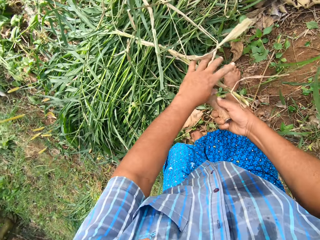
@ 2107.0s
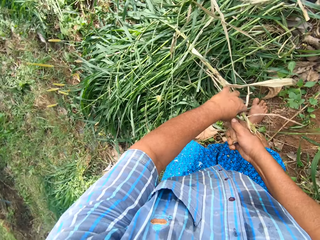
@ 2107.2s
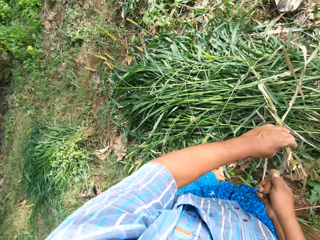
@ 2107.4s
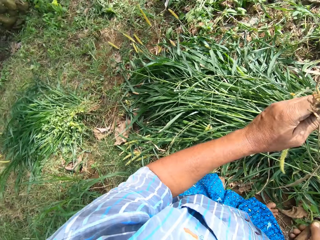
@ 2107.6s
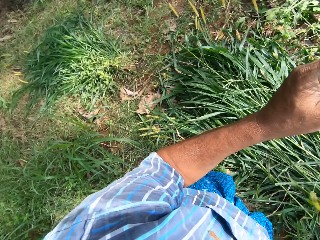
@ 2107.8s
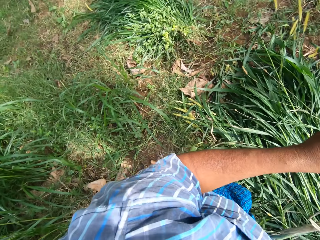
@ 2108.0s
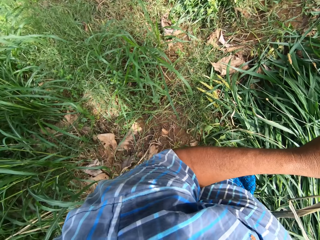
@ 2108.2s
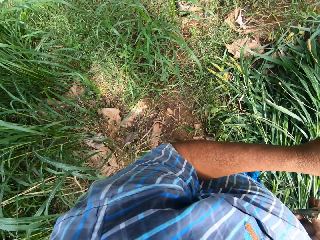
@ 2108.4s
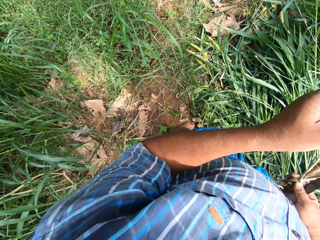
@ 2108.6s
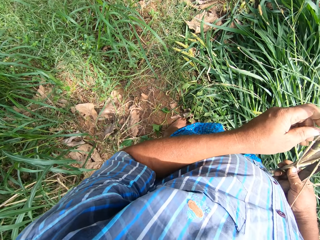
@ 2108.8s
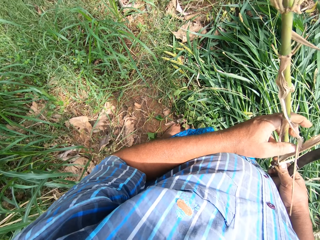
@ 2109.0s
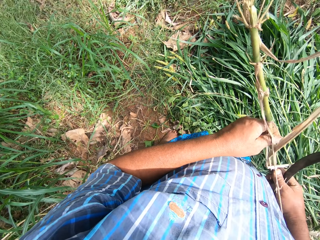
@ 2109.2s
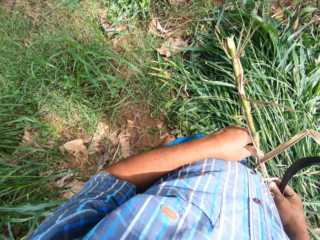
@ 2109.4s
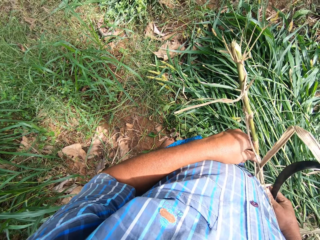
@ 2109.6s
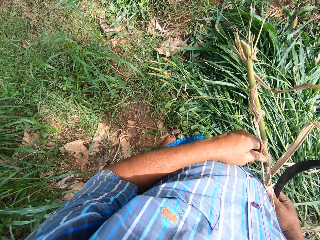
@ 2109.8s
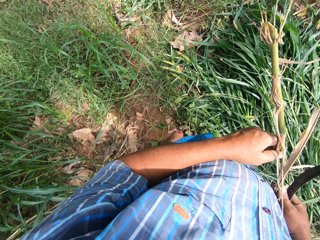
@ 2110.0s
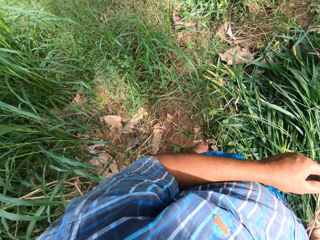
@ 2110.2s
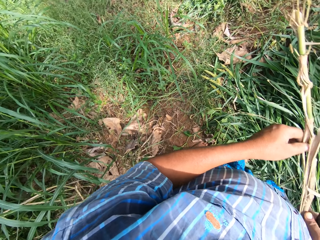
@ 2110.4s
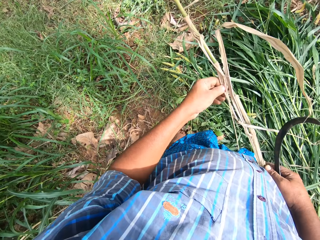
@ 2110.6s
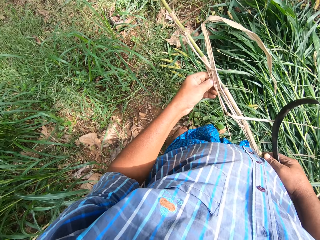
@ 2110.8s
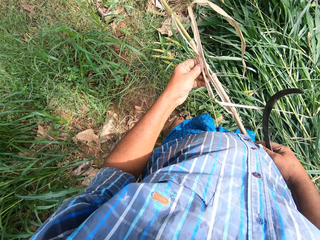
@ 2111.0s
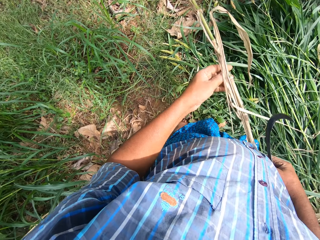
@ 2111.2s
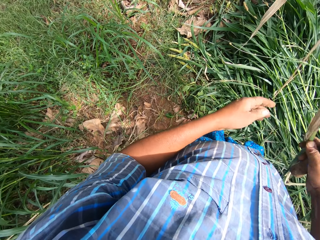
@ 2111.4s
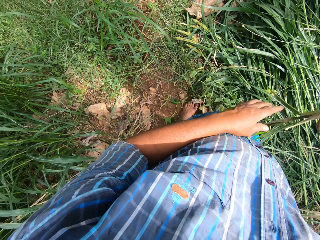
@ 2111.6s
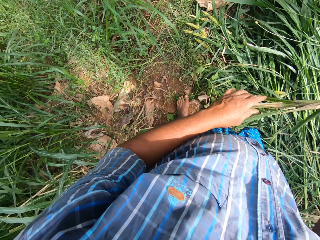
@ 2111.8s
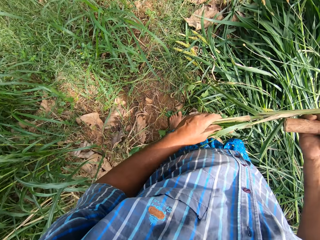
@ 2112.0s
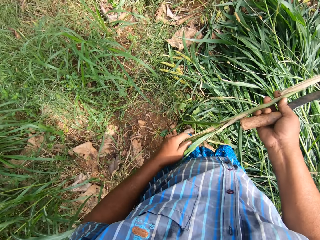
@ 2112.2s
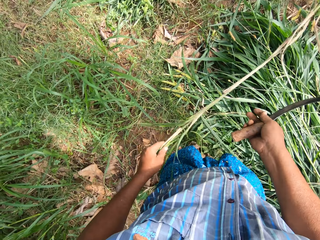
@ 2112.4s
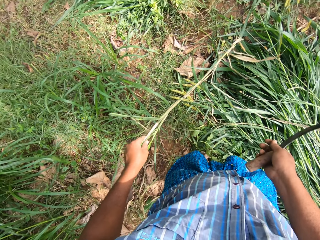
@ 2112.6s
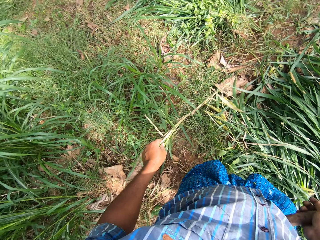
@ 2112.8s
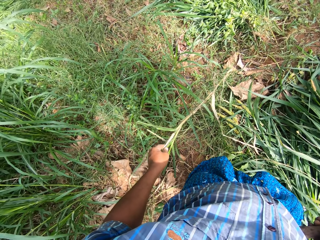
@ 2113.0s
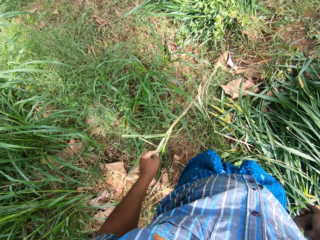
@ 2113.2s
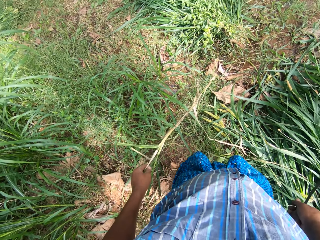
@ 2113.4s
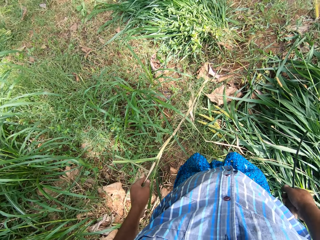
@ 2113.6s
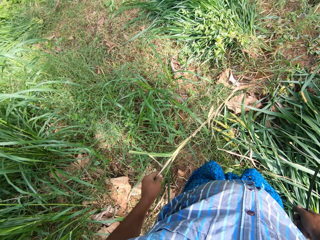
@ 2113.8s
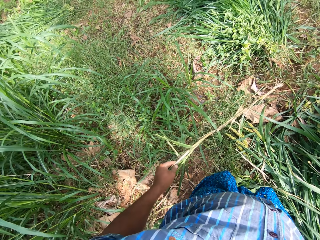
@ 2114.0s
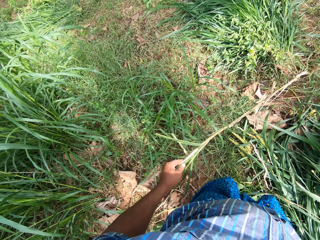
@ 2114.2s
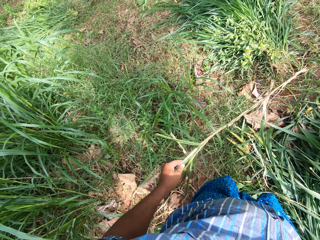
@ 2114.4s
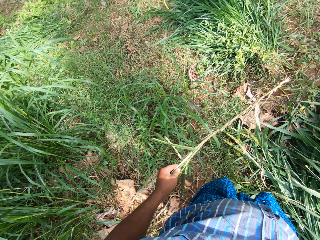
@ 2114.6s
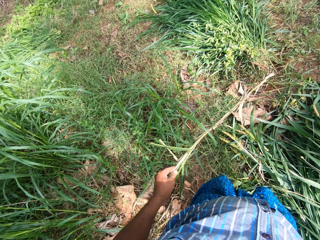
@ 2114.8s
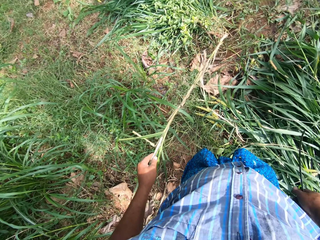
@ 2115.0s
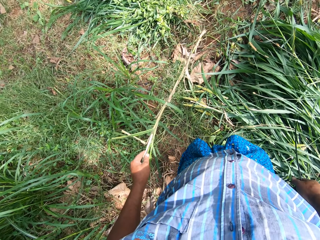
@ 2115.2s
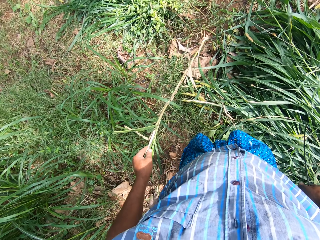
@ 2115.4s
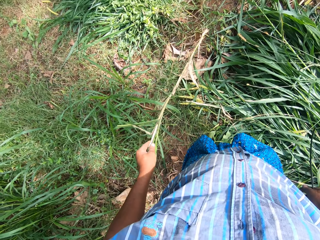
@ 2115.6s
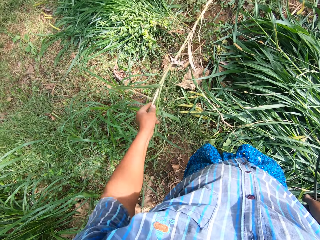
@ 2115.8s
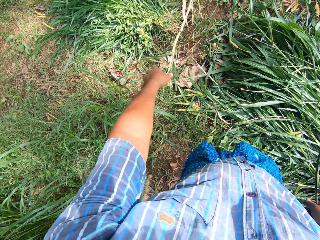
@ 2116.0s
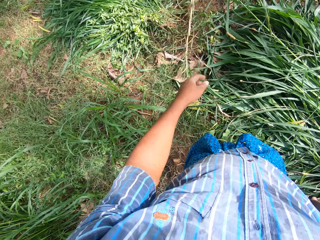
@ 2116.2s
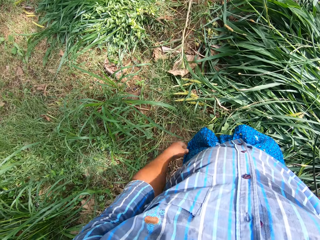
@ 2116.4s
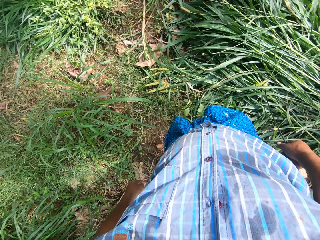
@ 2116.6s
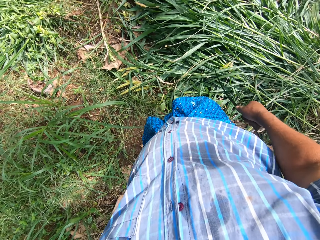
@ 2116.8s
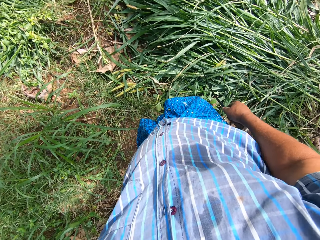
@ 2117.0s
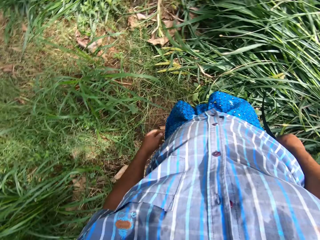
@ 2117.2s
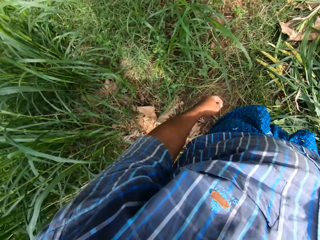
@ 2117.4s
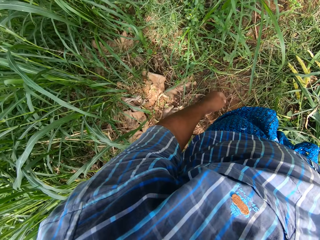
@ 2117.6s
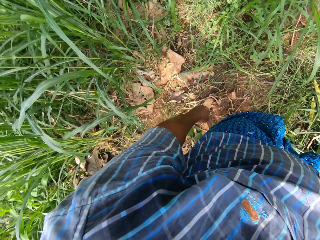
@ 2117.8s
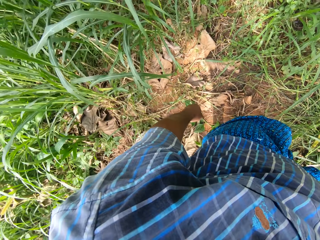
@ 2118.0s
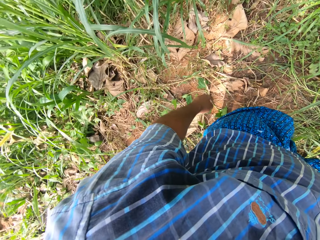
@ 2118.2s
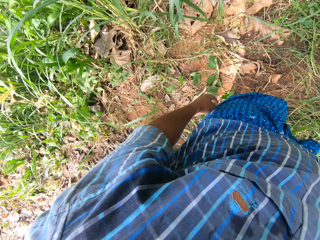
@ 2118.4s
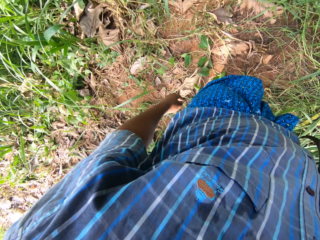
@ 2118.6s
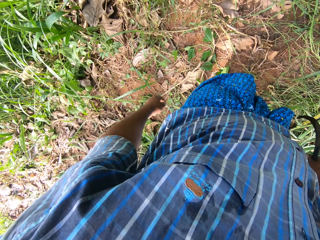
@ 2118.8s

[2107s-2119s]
The camera wearer takes the grass stem with his left hand. He holds the grass. He shifts the grass to his left hand. He holds the grass in hand. He throws the grass stem on the ground. He turns.

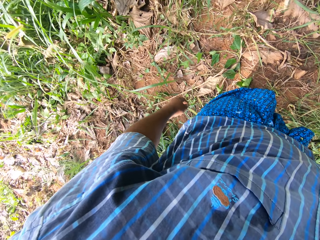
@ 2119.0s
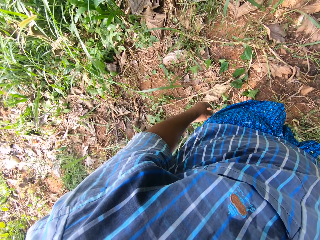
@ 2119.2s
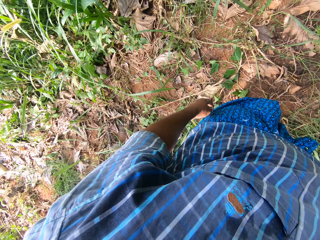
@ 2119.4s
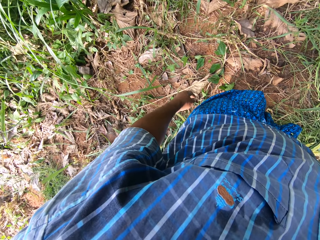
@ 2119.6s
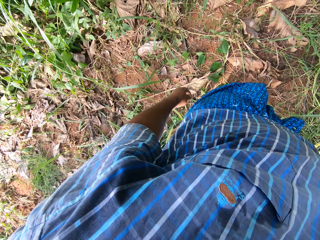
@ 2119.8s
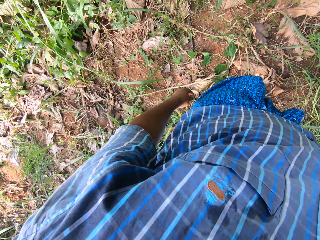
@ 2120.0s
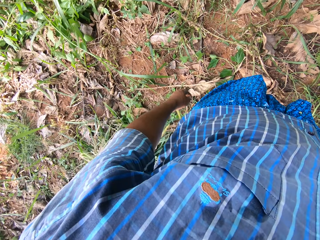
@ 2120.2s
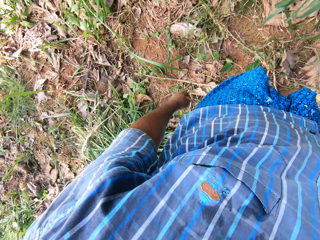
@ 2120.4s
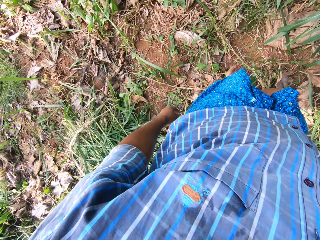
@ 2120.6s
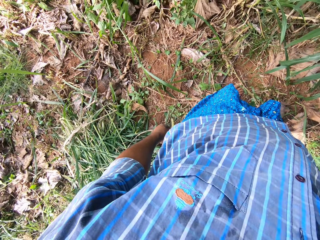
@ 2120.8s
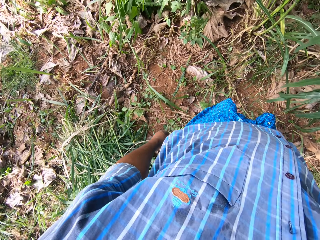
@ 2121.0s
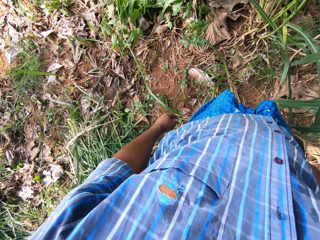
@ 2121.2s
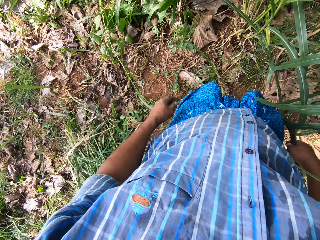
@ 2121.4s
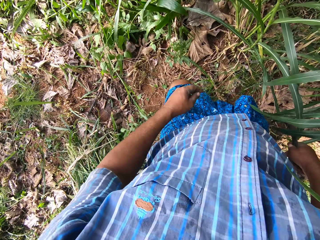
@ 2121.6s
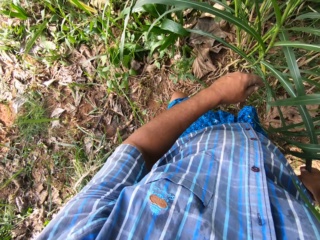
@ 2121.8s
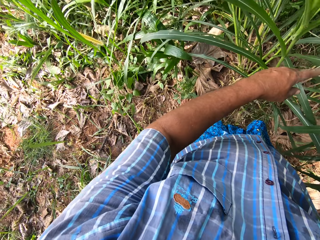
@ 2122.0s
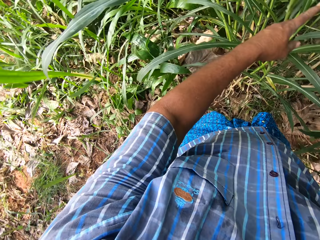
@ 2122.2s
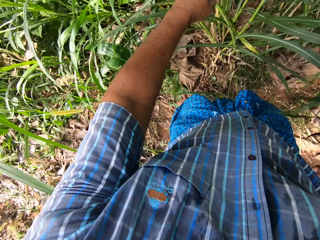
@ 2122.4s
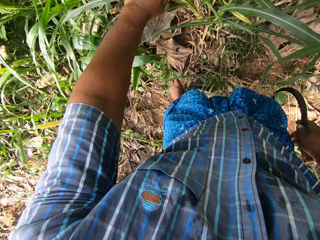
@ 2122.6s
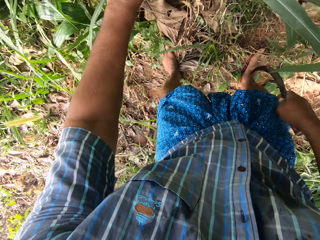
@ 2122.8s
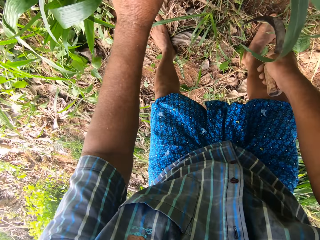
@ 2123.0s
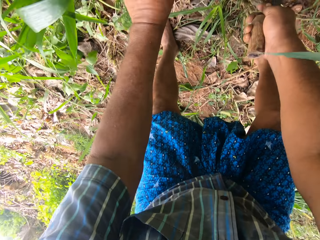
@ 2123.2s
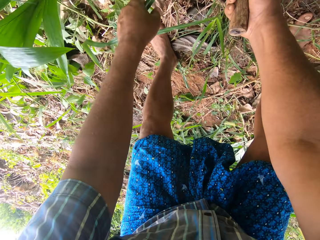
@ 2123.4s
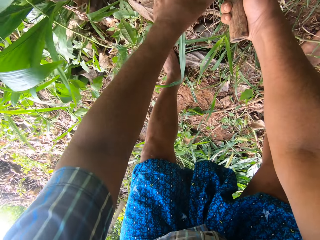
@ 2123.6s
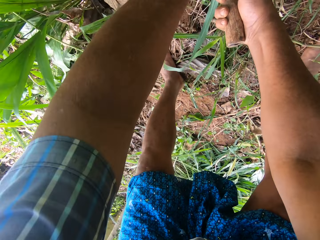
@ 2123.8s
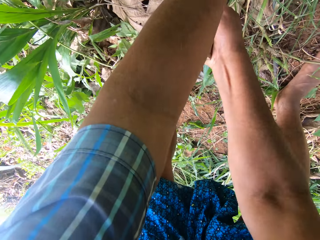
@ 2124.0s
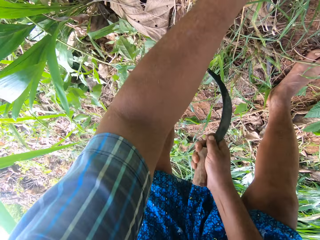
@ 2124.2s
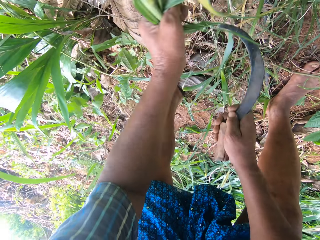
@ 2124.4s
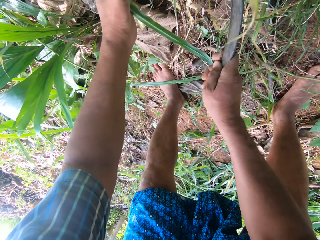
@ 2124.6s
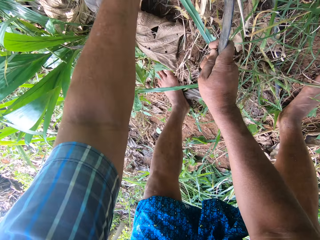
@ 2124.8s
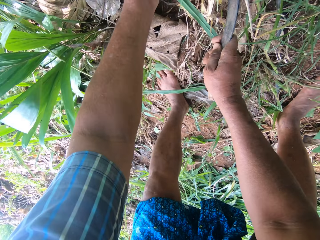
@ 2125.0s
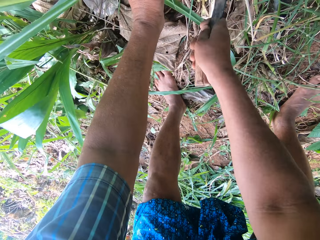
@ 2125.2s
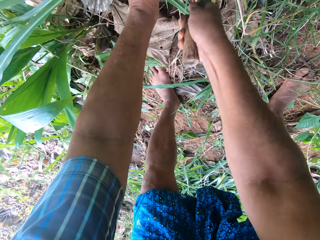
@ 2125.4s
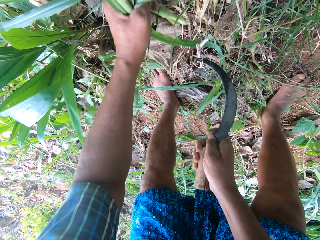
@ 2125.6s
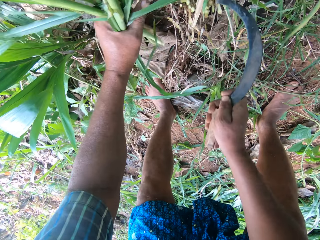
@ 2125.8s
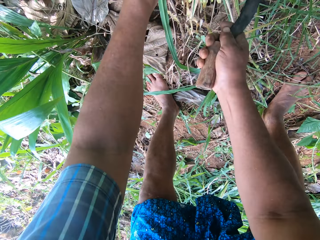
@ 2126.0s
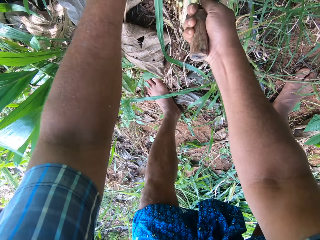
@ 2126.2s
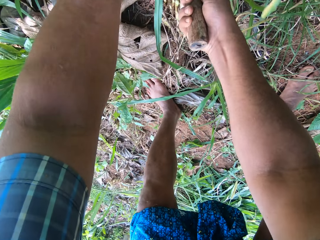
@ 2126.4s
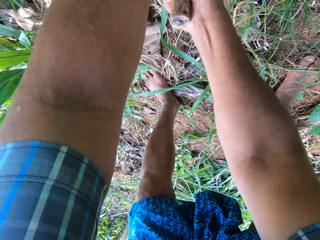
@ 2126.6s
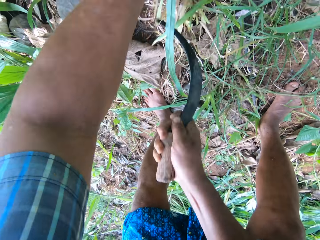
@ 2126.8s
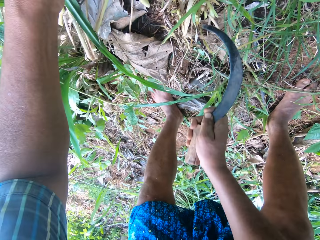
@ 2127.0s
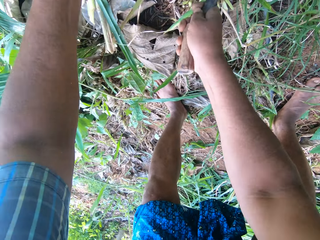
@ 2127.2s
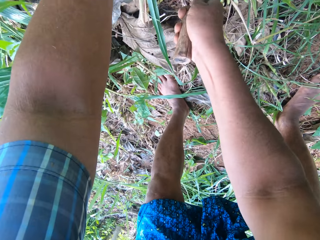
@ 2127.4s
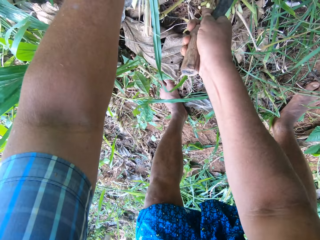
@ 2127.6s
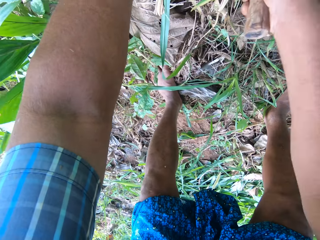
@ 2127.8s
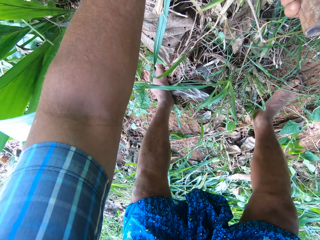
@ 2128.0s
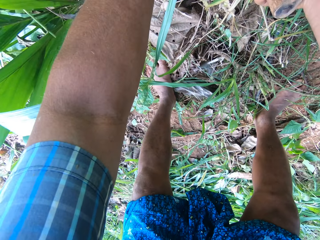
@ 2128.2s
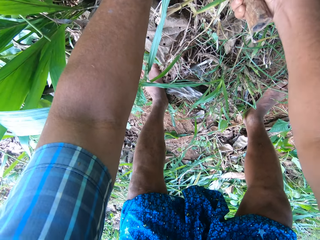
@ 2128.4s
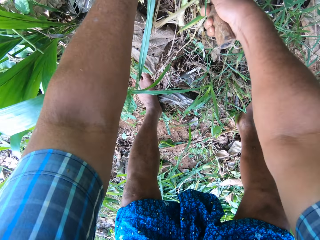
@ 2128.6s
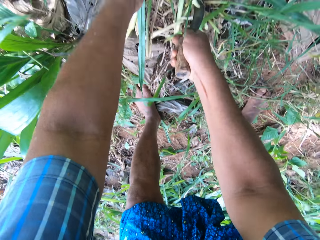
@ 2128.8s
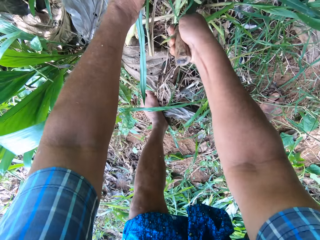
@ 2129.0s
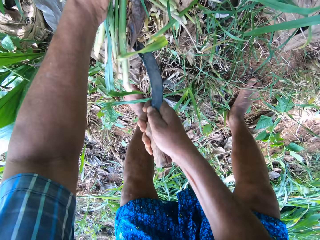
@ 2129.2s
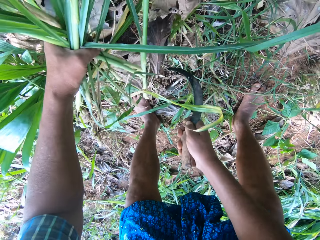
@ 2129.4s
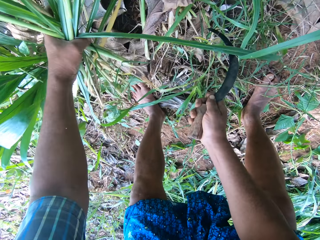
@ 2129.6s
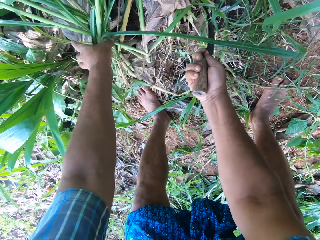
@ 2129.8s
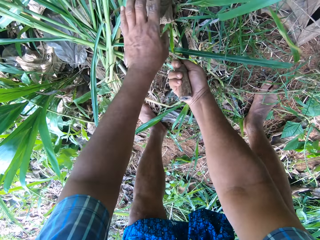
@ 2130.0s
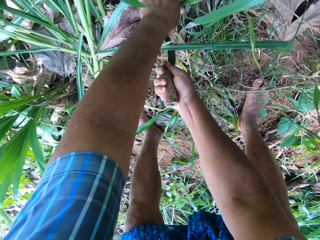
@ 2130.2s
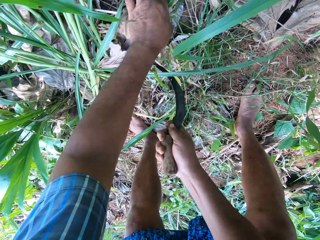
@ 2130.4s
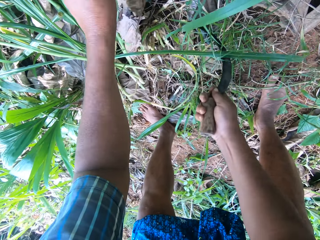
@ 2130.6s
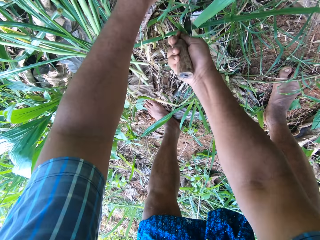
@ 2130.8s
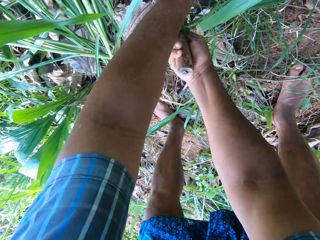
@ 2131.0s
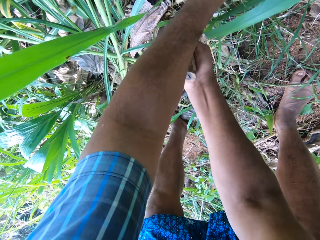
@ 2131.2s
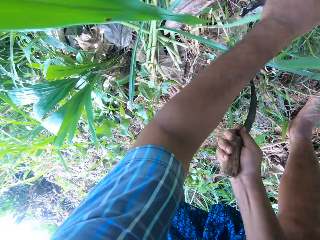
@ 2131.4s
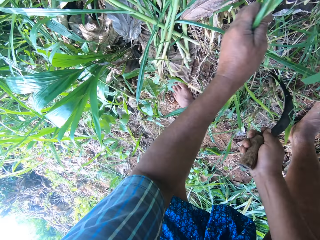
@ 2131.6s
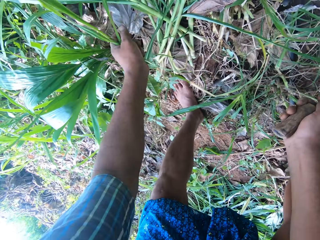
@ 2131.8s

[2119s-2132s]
The camera wearer walks closer to the grass. He pushes aside some grasses with his right hand. He bends on the grass. He weeds some grasses with the knife. He drops the grasses on the dry leaves on the ground. He weeds some grasses with the knife.
